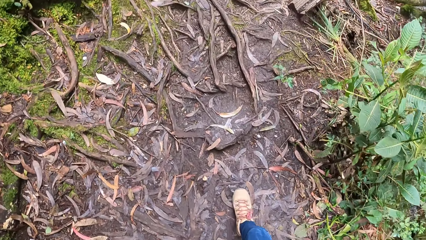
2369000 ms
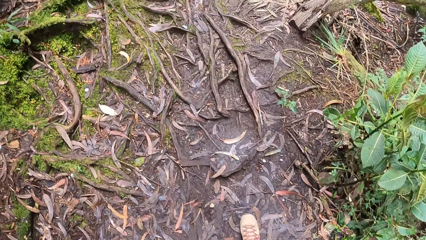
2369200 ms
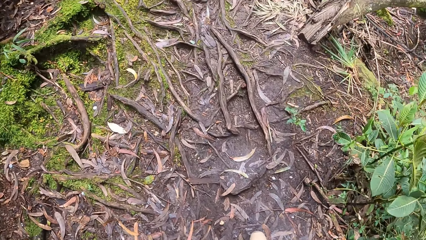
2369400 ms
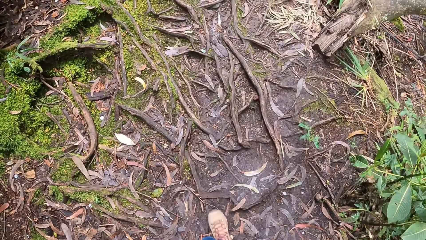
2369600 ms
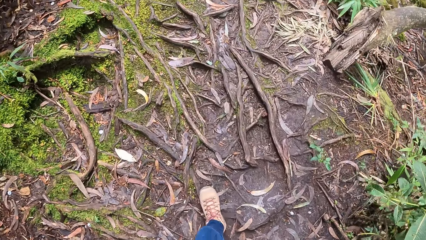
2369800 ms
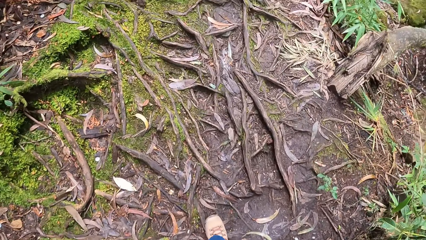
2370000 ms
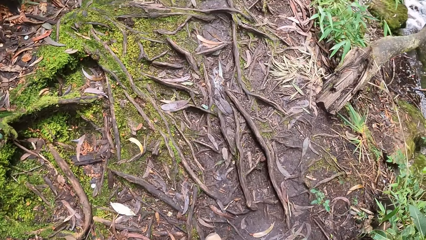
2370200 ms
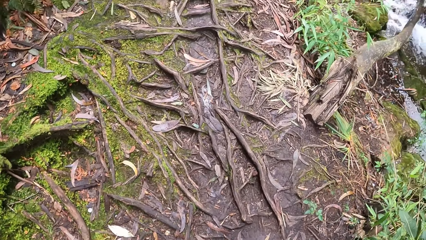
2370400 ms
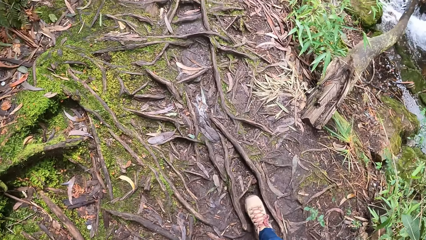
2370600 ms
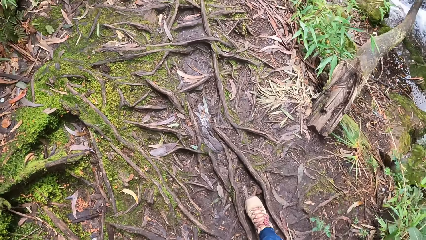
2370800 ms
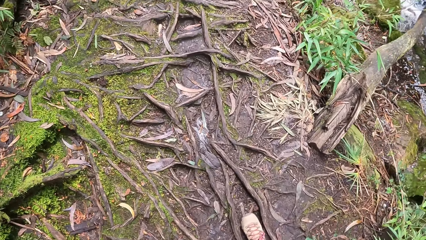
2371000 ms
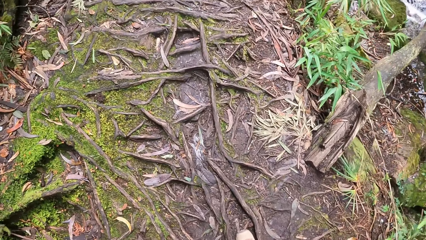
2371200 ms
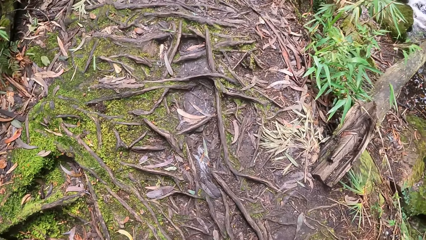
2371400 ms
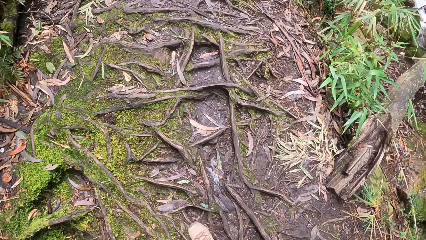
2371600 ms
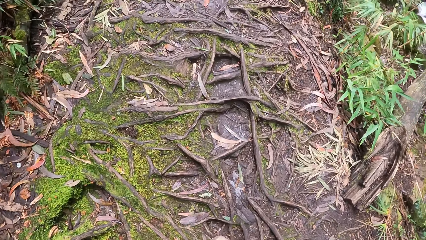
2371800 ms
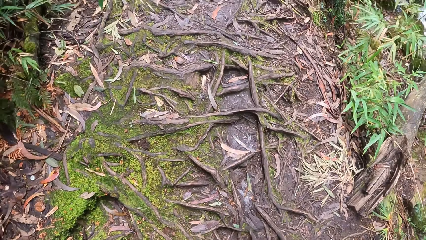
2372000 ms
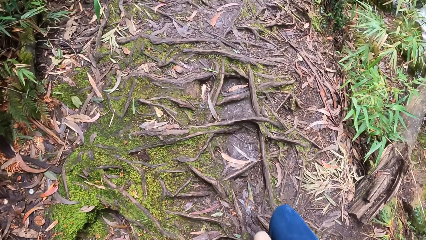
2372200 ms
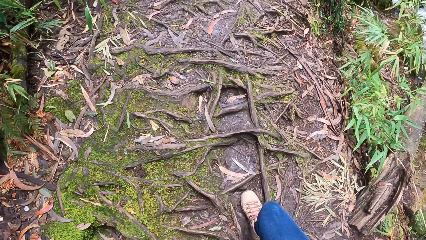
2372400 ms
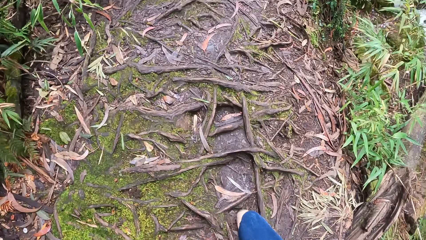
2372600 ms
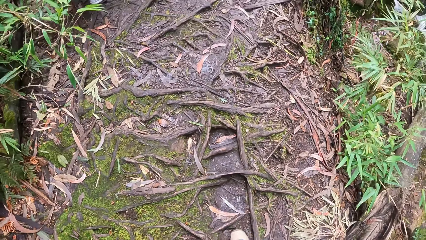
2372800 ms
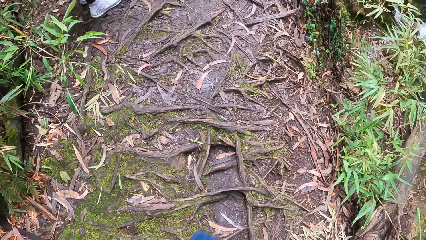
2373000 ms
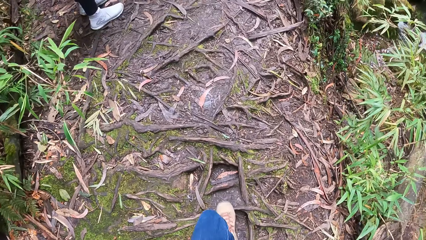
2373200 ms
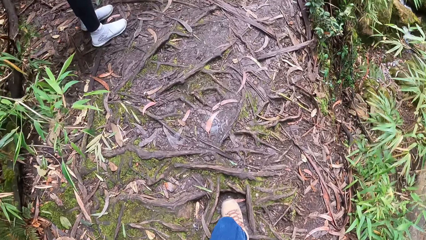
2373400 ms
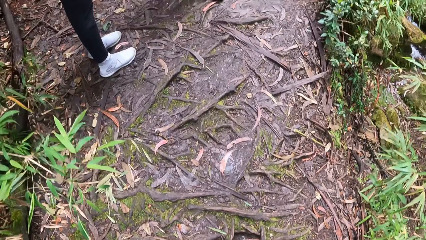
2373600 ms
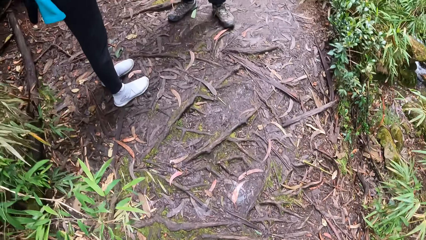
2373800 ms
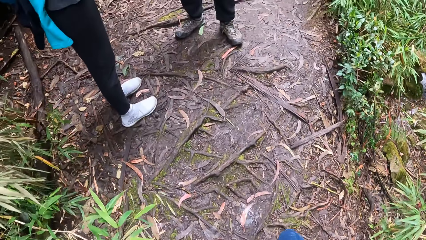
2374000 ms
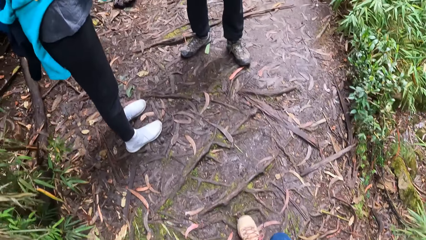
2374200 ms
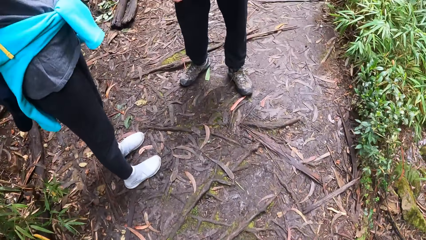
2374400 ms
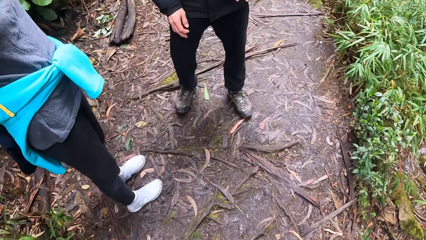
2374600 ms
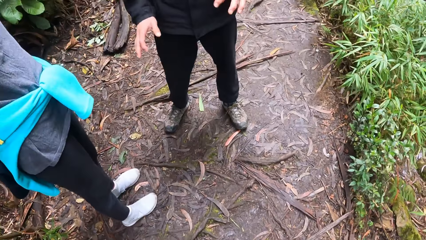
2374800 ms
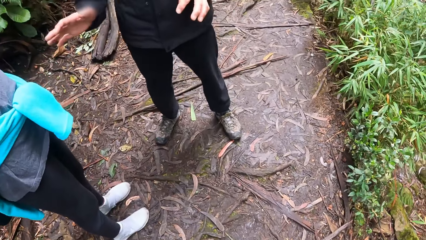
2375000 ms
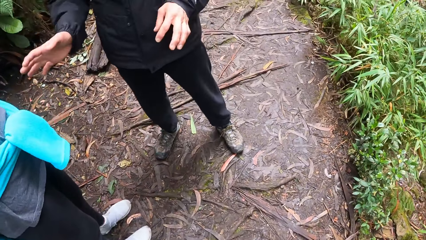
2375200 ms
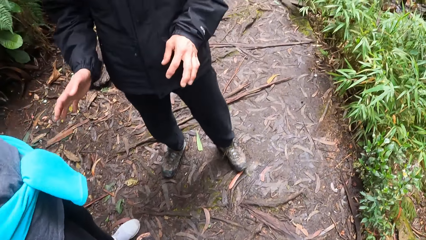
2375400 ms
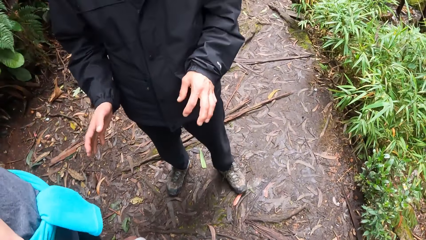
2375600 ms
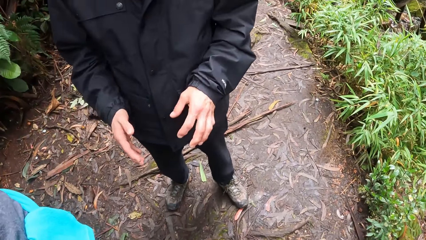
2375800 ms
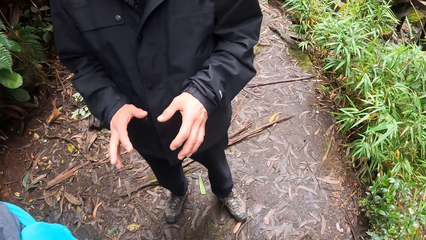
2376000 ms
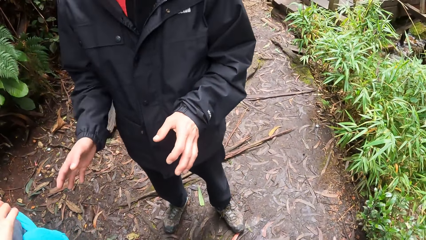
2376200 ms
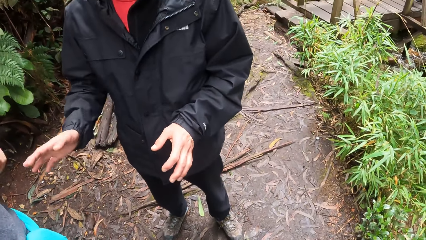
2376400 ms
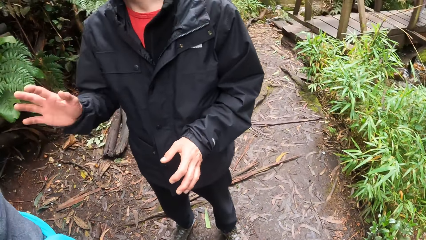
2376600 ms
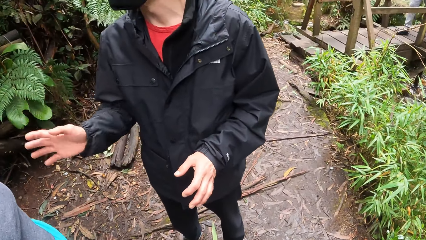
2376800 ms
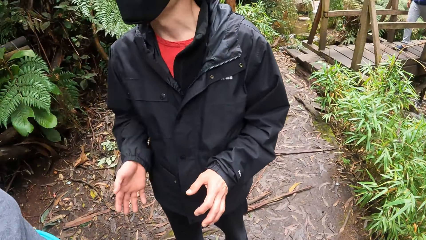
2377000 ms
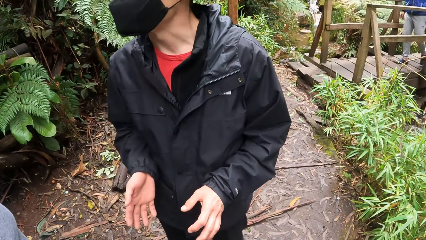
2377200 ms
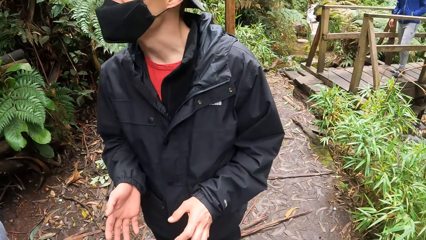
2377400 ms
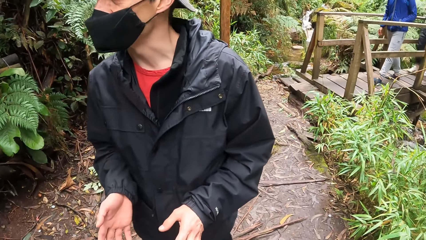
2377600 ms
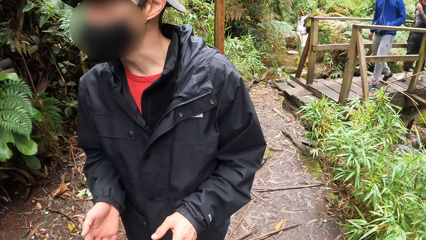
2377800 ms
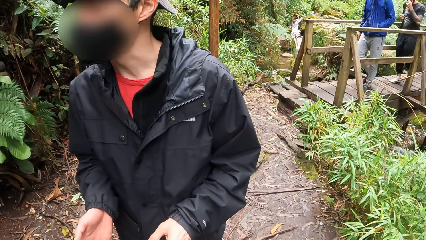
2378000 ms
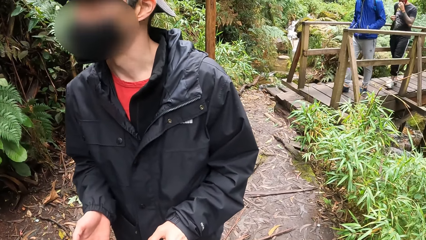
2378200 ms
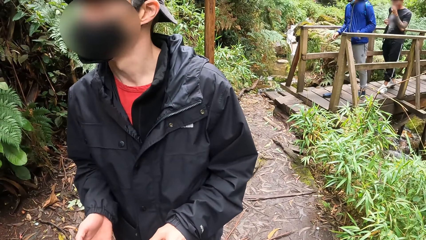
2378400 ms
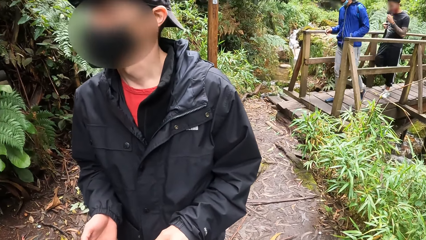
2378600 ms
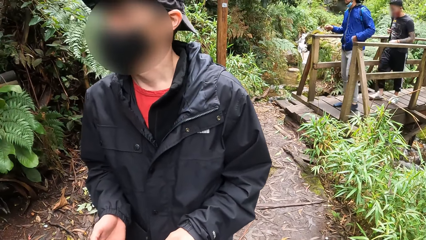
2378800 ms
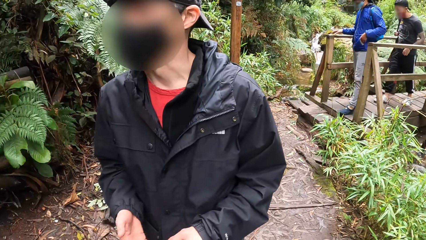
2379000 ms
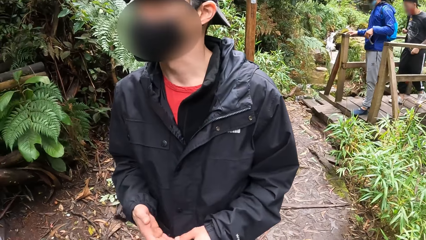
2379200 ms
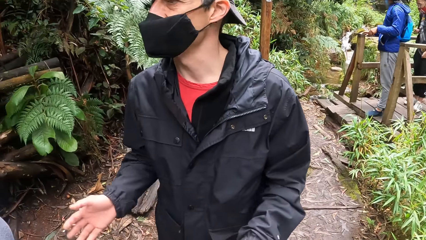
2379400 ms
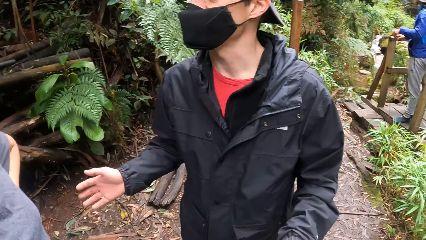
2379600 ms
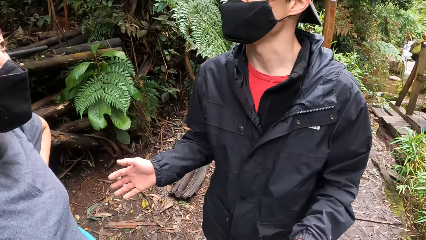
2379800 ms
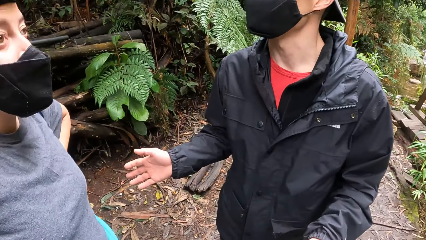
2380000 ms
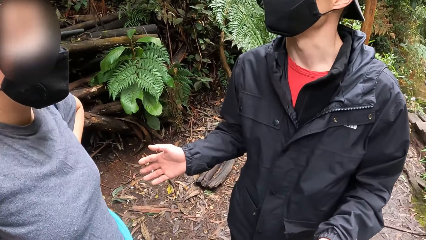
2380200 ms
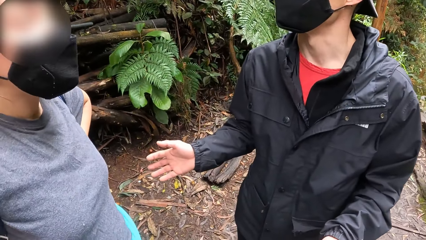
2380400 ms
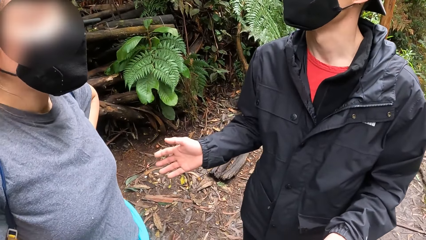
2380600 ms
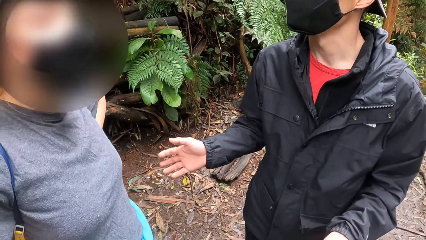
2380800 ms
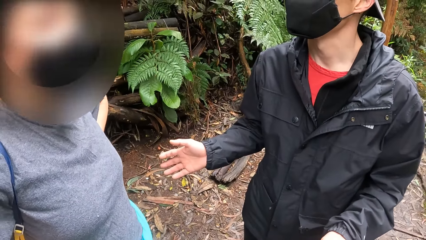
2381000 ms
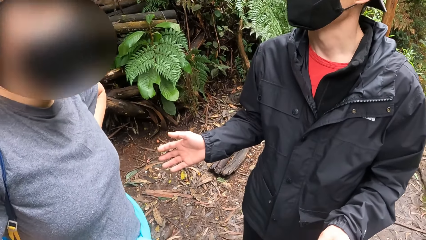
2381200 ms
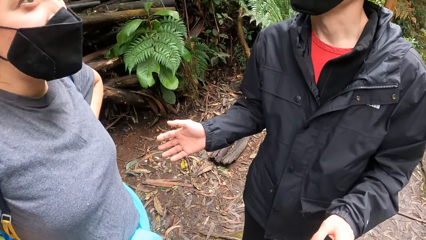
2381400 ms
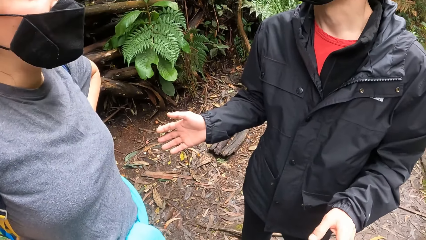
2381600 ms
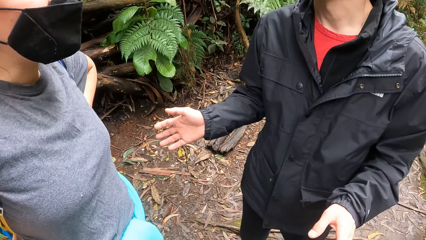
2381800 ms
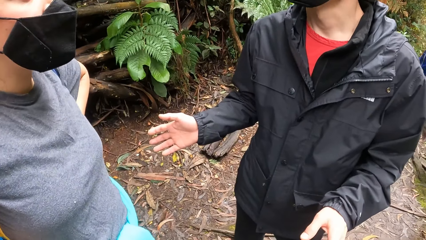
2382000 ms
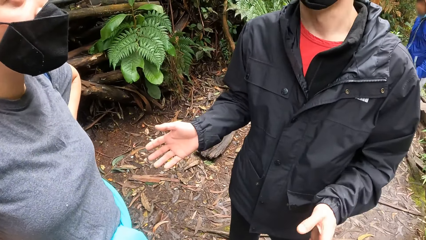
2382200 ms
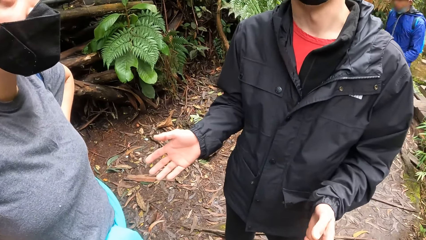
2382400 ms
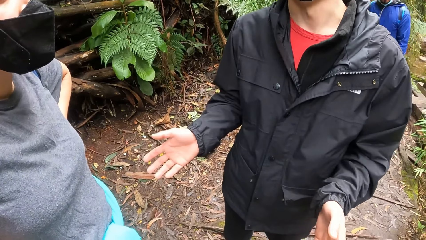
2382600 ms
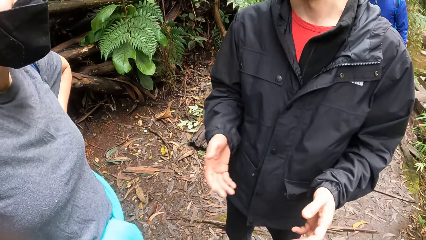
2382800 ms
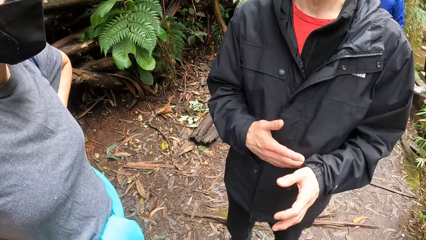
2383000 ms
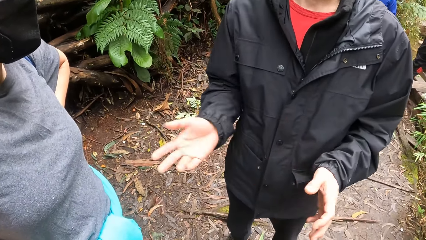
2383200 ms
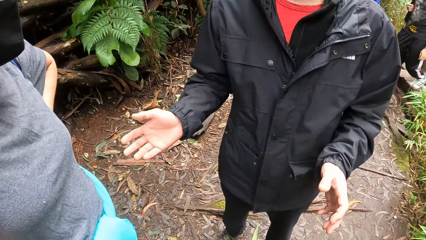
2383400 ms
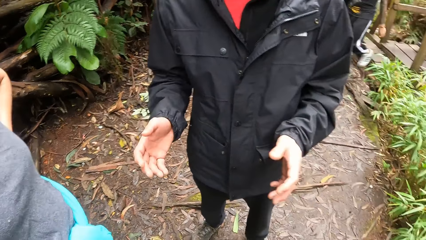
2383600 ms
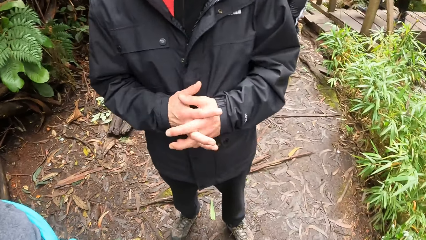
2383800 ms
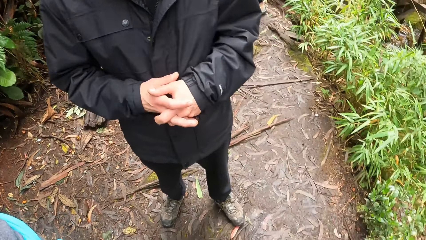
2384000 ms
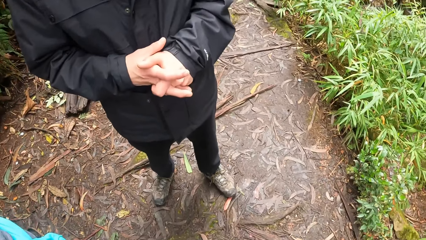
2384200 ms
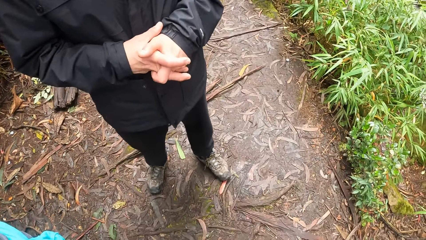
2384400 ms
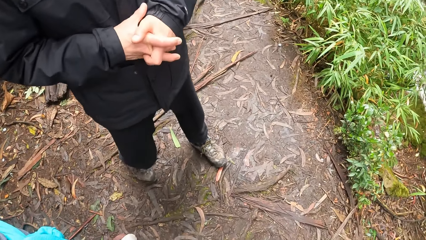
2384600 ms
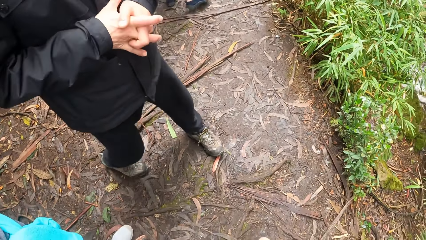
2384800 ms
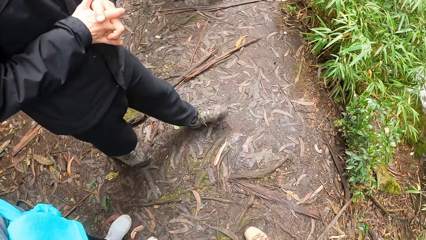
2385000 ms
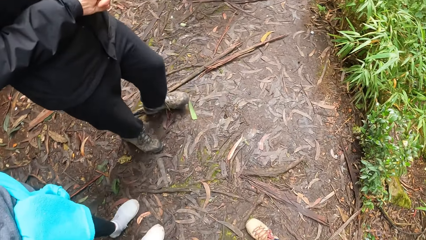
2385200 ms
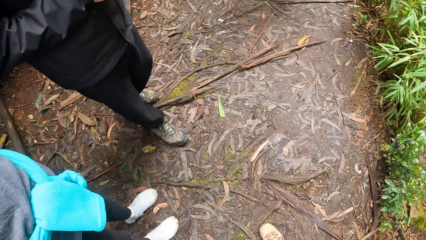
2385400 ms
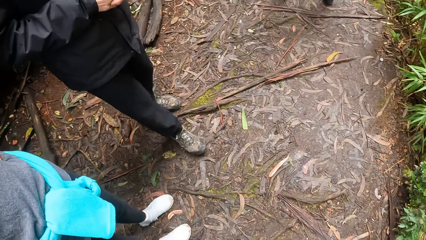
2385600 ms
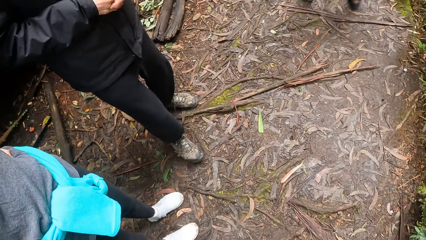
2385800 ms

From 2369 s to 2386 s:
The camera wearer walks down the pathway. The man converses with the woman on the pathway. The man gestures at the woman.
